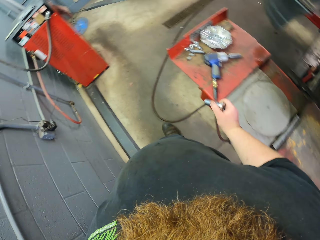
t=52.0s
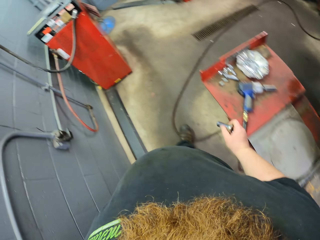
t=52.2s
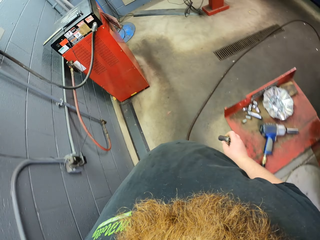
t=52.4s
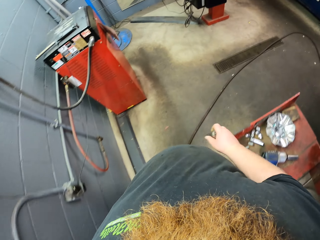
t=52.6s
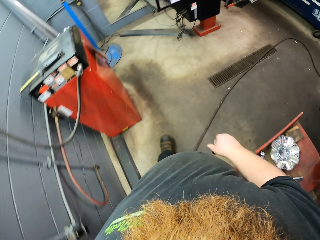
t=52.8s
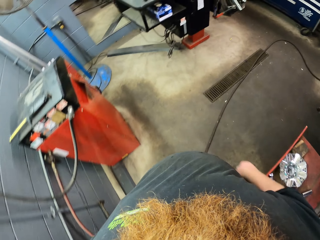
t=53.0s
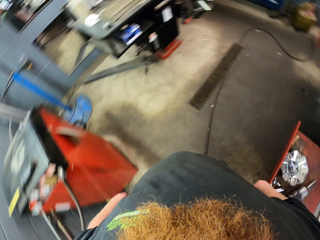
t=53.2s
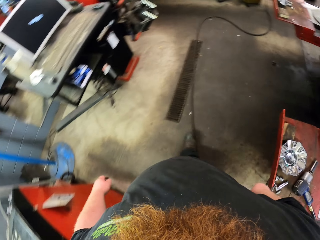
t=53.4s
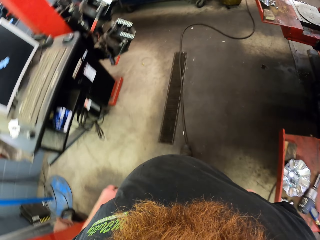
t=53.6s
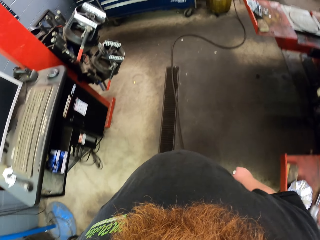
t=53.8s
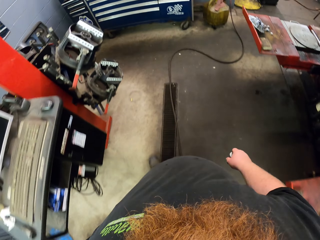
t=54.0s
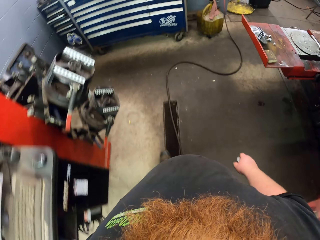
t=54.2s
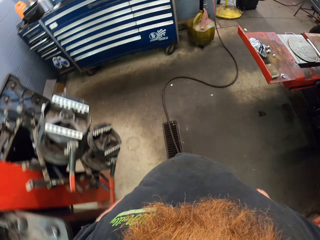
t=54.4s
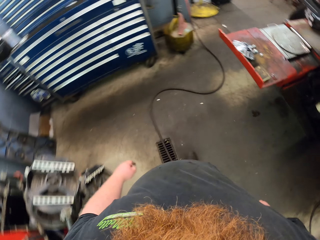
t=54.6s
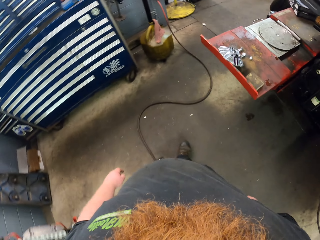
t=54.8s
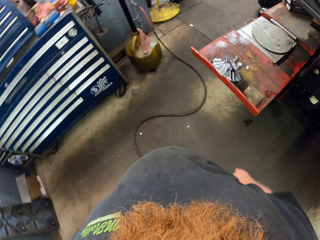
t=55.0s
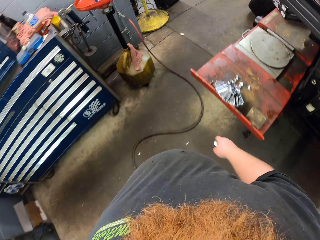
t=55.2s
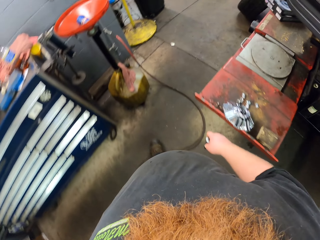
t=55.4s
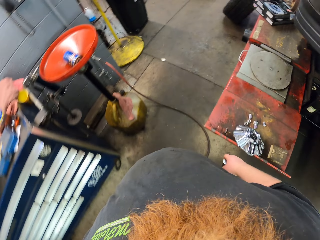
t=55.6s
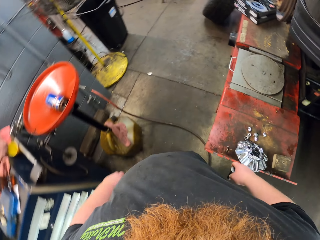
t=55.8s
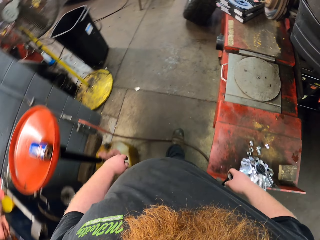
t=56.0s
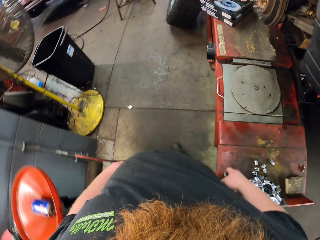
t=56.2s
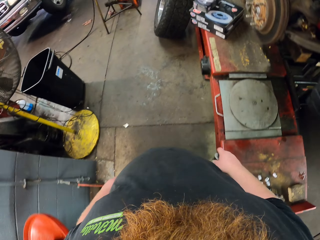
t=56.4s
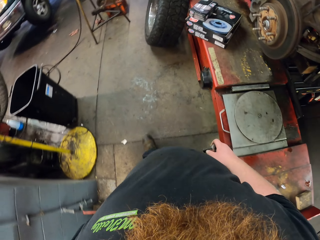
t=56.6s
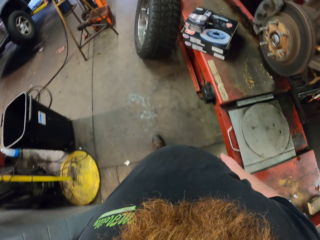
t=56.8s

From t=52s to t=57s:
The camera wearer walks forward. They walk right.

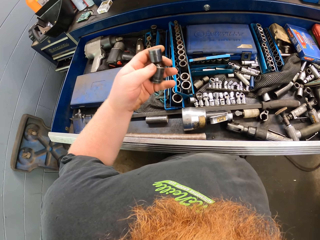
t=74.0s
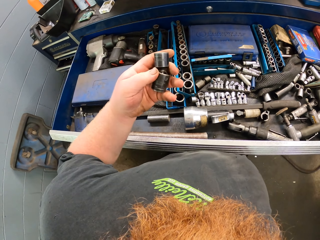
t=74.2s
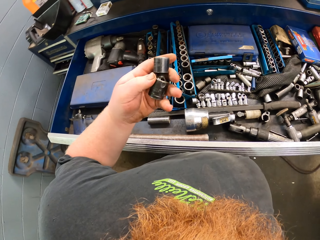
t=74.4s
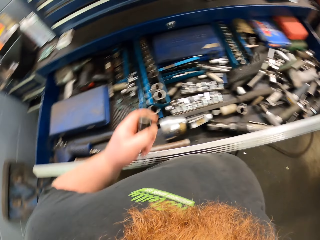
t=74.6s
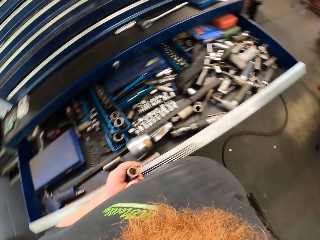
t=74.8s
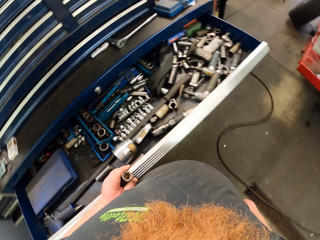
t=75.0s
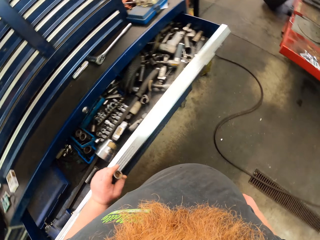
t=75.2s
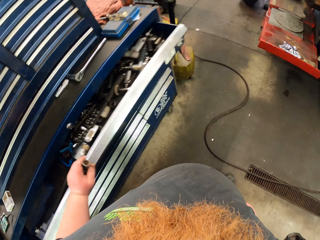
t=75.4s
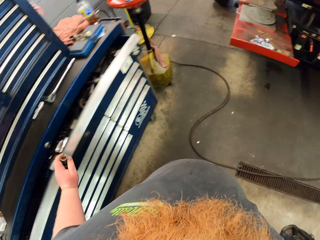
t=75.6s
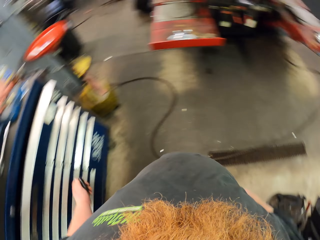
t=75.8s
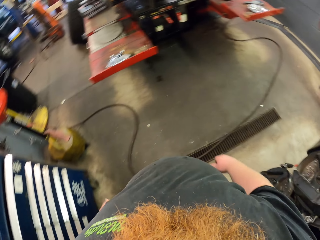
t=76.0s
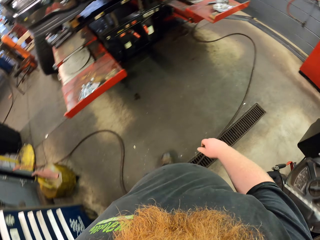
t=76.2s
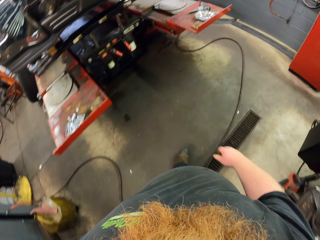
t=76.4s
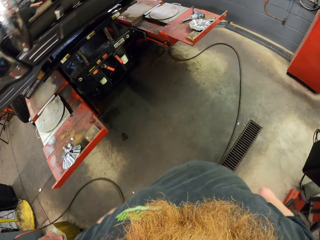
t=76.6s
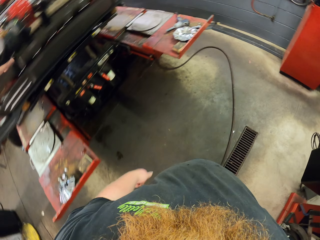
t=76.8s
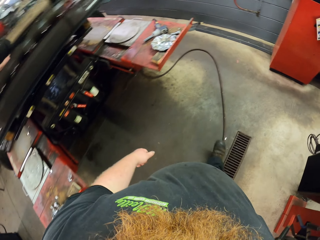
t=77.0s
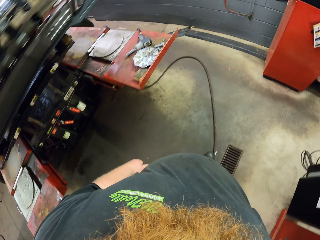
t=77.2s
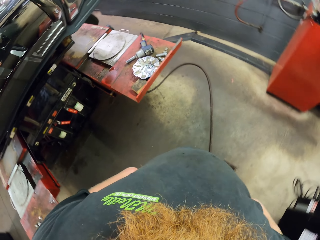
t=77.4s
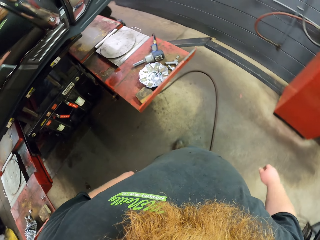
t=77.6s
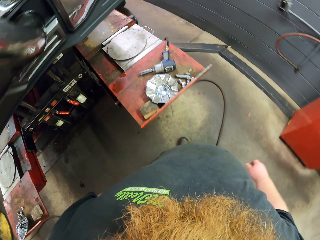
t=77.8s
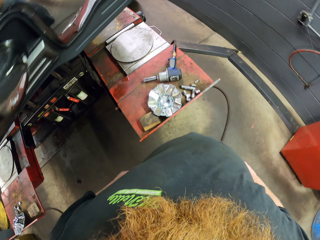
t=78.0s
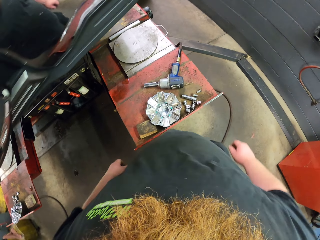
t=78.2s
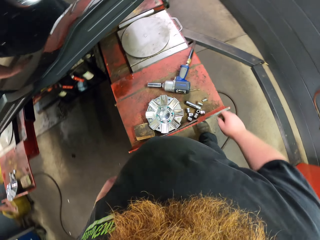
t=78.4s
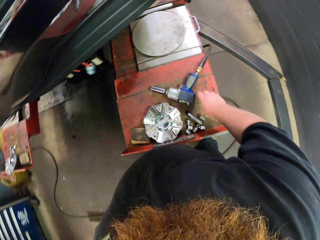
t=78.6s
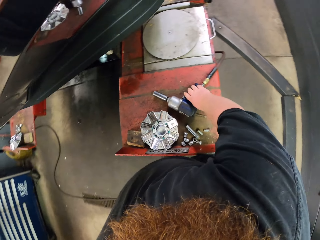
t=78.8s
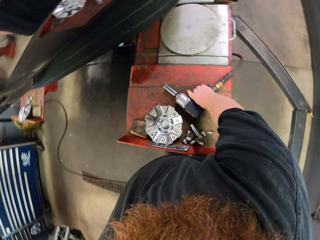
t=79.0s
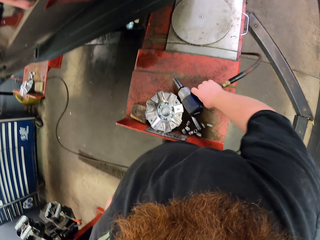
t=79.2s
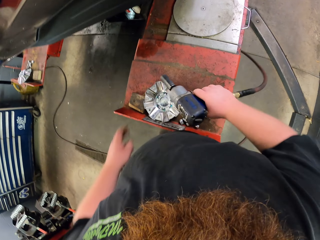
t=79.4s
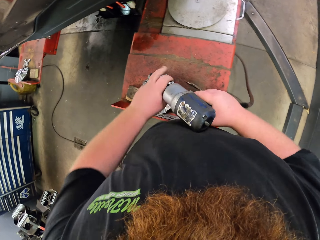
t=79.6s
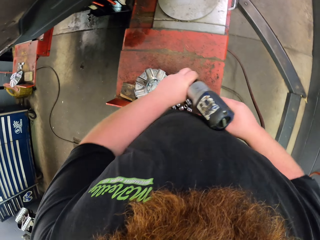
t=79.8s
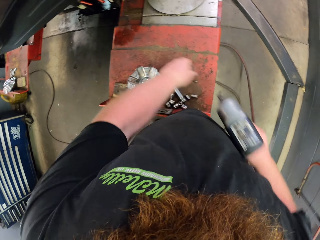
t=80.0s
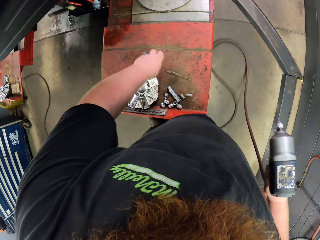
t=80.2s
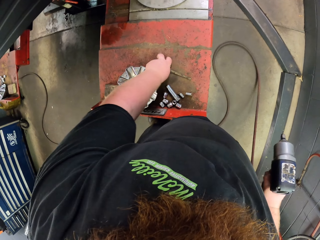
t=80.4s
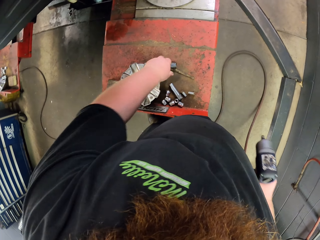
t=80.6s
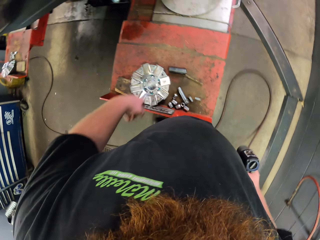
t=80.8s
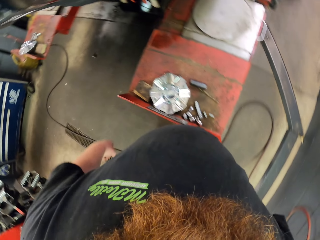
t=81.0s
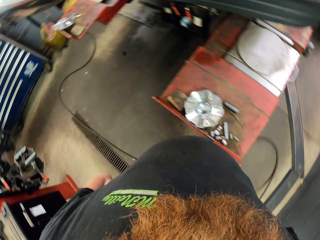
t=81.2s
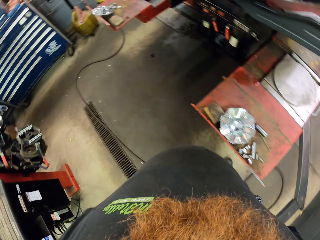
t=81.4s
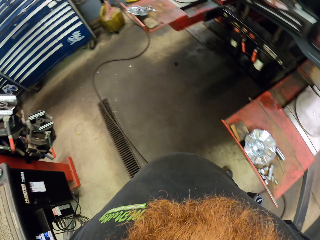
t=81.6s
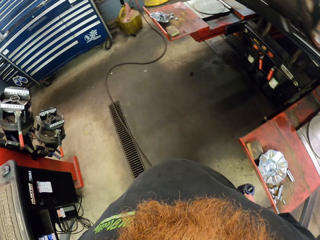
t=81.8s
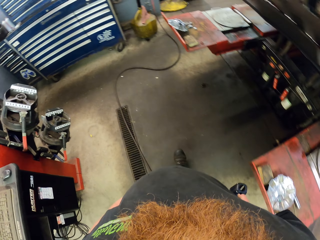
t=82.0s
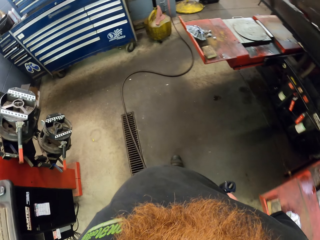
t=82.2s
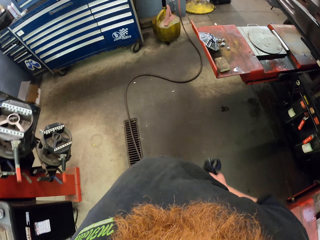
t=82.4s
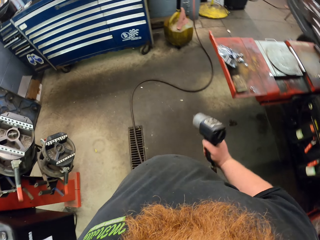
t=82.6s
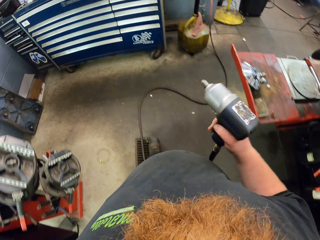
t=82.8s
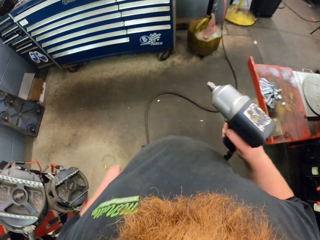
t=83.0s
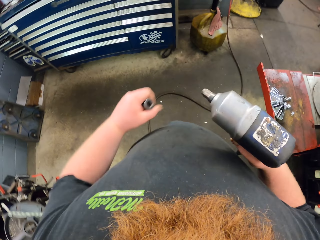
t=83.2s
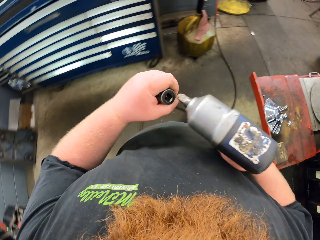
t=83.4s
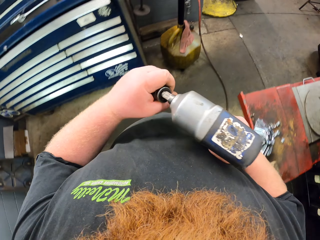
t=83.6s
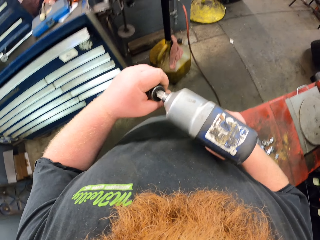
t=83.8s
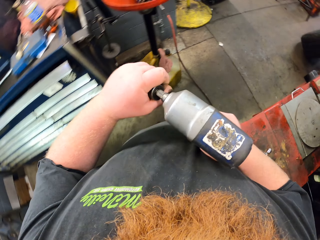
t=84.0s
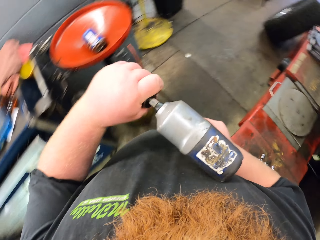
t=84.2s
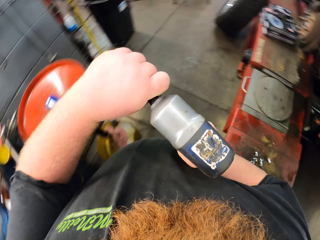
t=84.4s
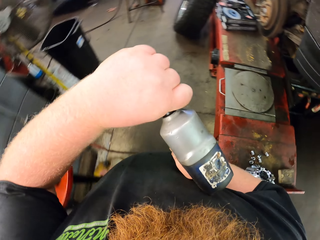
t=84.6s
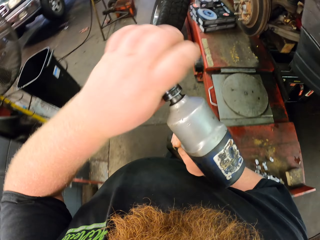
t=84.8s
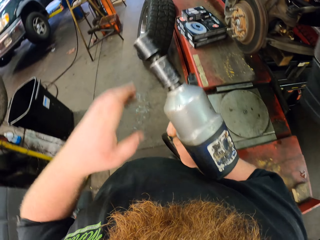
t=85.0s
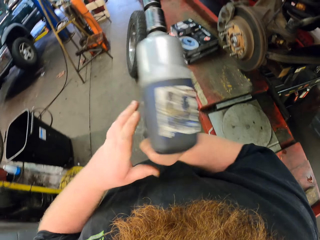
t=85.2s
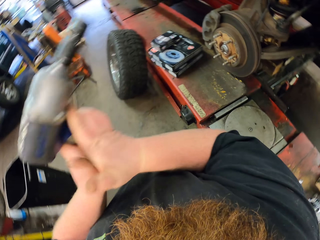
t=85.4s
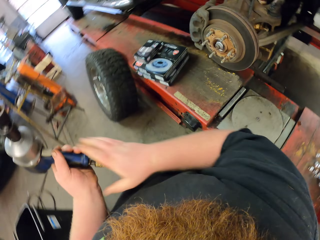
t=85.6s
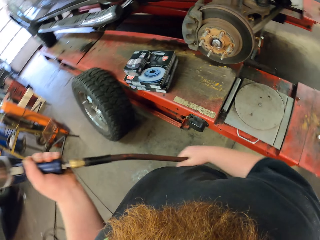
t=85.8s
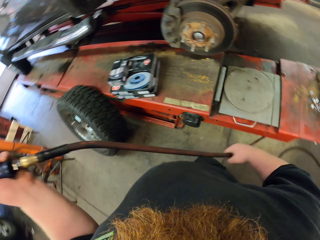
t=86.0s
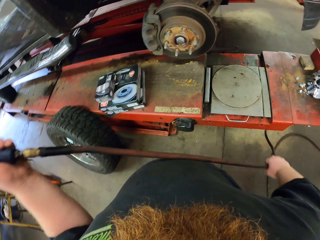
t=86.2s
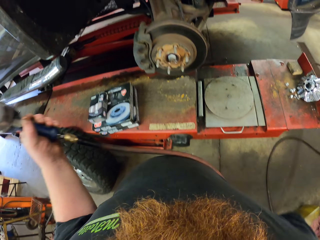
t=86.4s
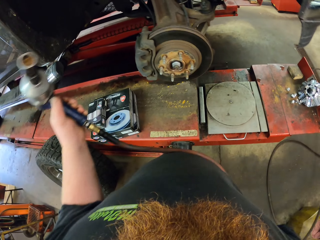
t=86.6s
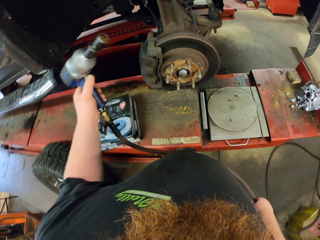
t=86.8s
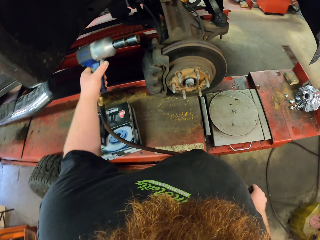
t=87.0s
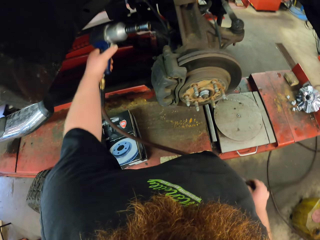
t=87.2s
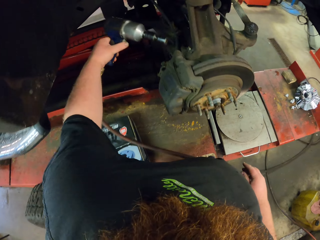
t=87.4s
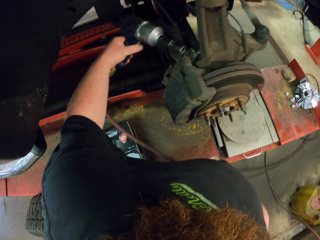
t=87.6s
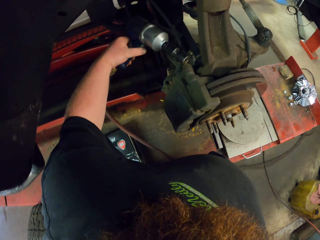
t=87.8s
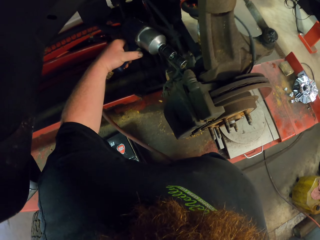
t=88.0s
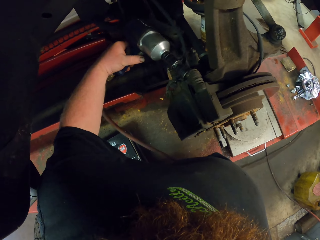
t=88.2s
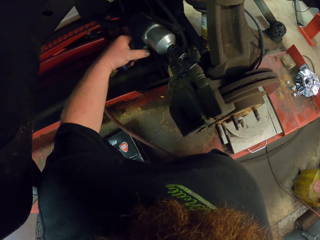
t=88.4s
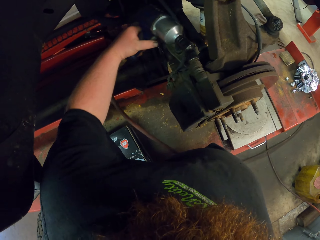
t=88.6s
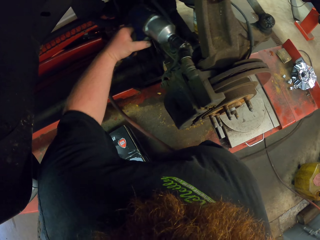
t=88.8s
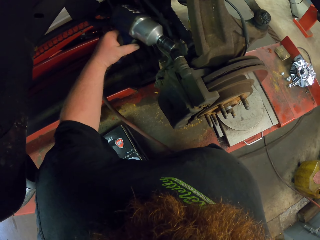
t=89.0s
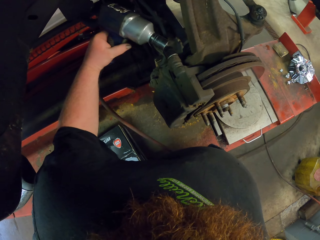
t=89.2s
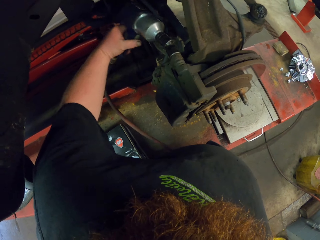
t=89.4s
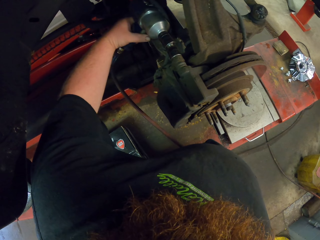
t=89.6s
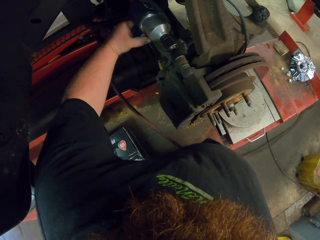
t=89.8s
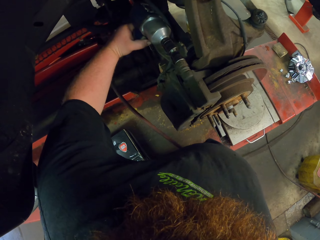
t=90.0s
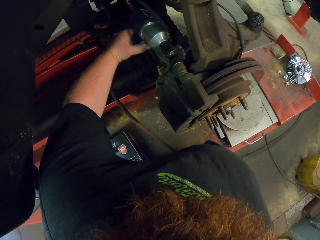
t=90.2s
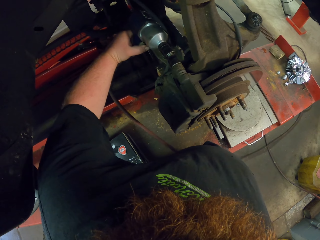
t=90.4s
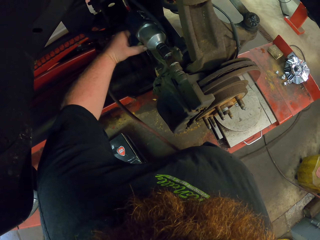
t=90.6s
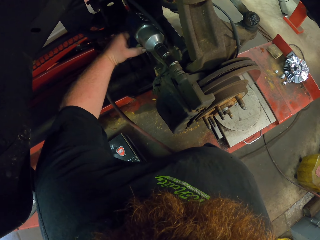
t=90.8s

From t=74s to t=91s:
The camera wearer picks up two bolts. They push the cabinet drawer. They walk forward. They pick up the puller gun or bolt gun. They remove the front bit of the bolt gun. They place the object on the bench. They walk forward. They insert a bolt into the bolt gun. They walk forward. They turn right. They place the puller gun on a bolt.
